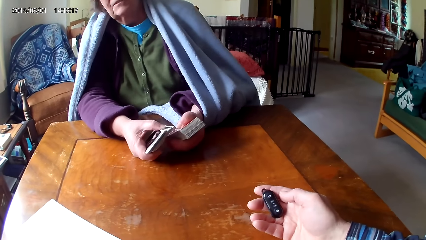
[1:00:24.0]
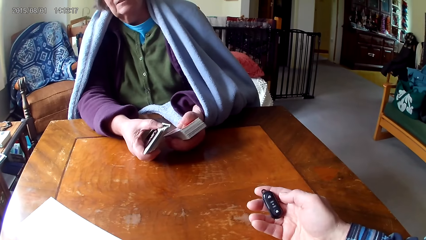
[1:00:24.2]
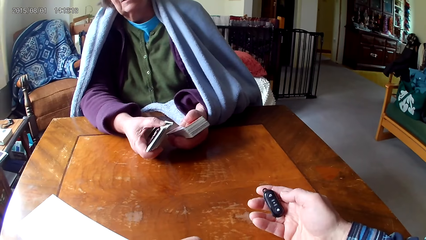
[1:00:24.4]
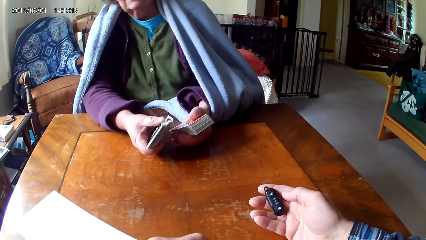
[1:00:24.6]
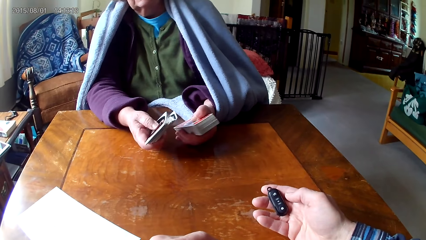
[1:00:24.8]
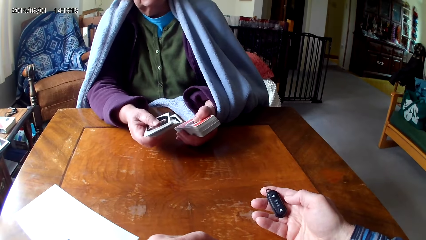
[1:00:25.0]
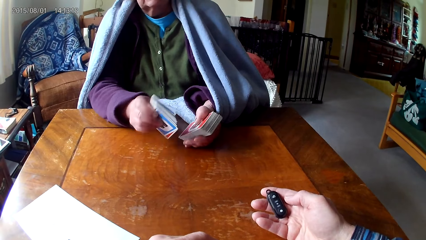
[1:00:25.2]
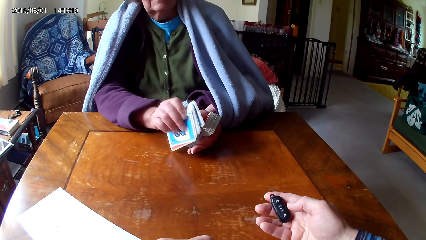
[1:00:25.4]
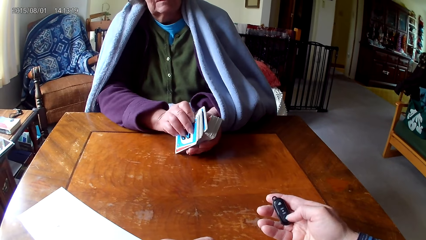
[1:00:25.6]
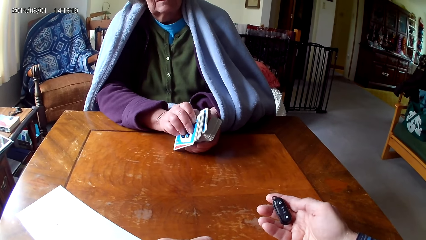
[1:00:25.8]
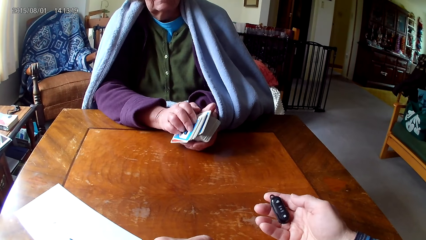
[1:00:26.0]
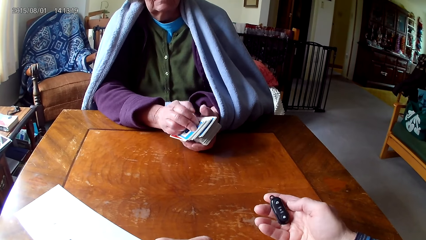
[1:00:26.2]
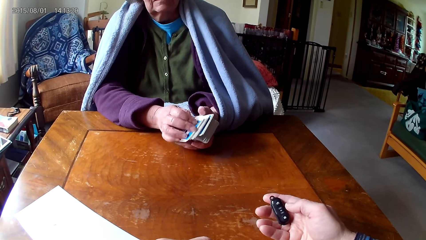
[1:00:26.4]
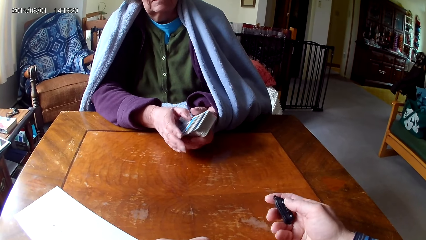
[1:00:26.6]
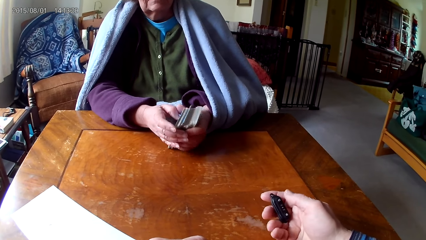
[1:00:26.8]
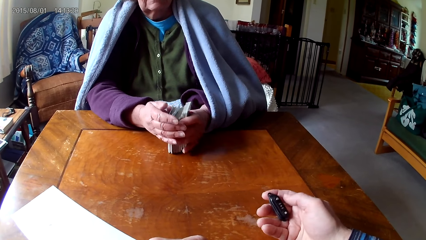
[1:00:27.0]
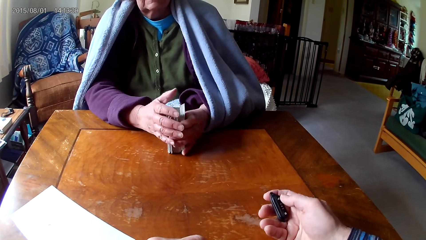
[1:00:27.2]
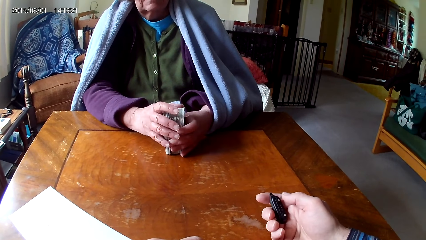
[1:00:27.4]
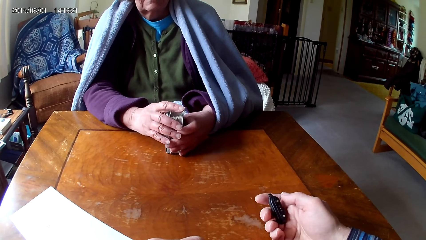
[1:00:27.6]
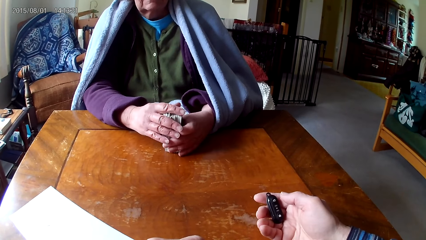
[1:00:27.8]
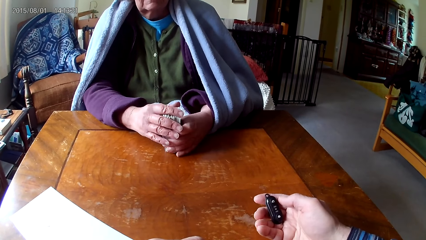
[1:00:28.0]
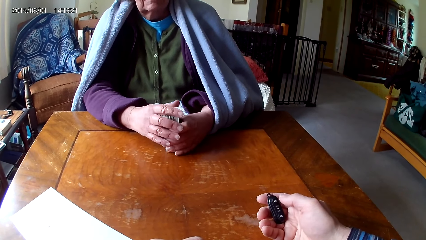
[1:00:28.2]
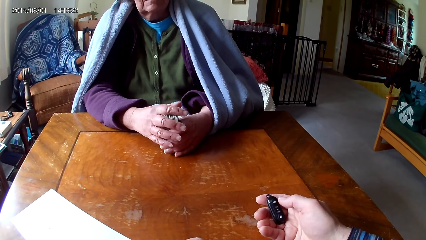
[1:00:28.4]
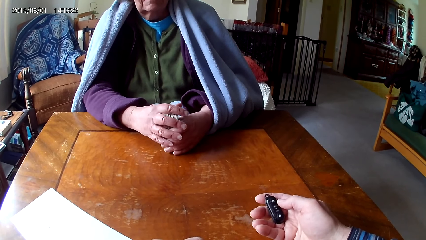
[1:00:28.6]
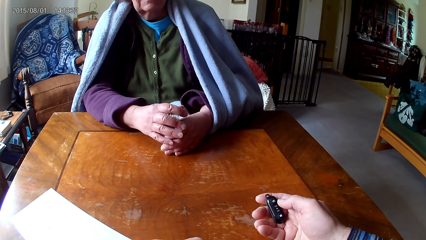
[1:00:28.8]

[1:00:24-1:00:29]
A woman talks to the camera wearer.
